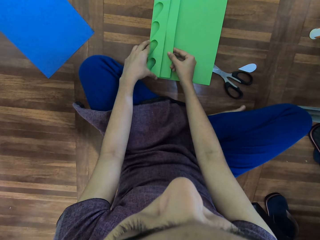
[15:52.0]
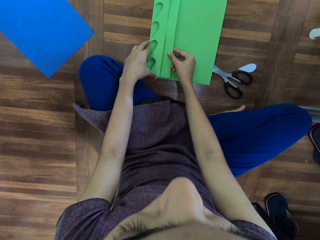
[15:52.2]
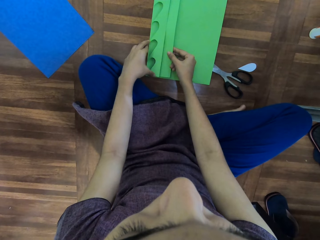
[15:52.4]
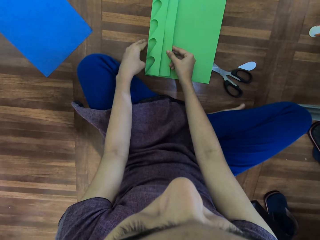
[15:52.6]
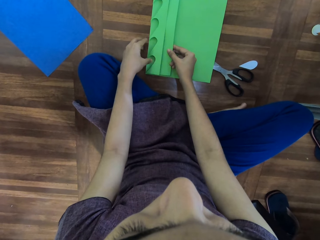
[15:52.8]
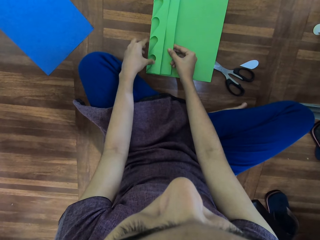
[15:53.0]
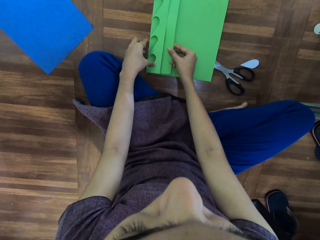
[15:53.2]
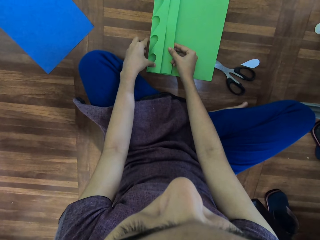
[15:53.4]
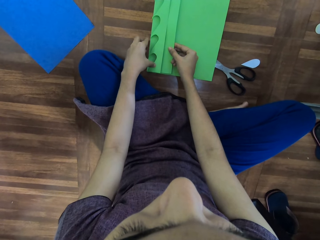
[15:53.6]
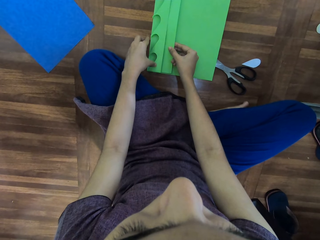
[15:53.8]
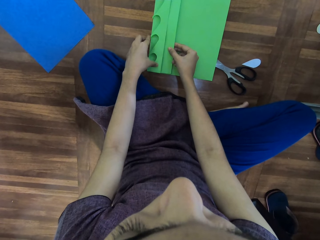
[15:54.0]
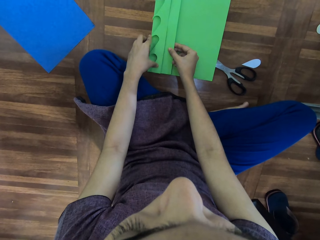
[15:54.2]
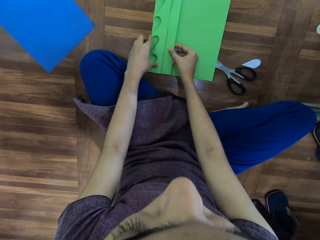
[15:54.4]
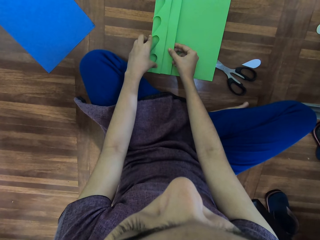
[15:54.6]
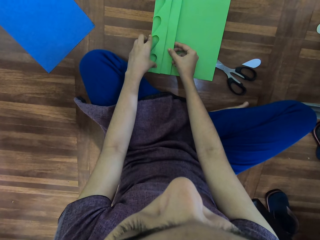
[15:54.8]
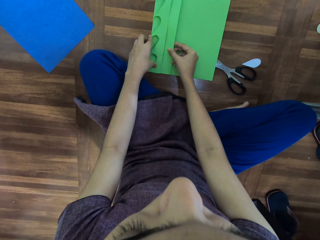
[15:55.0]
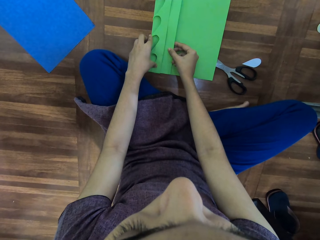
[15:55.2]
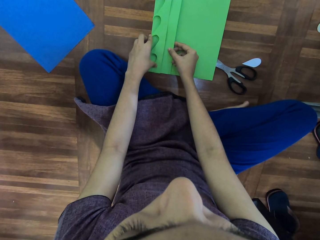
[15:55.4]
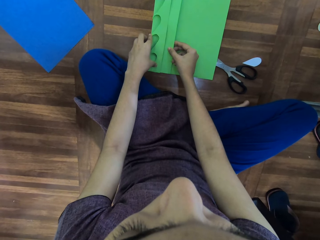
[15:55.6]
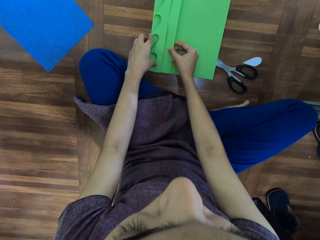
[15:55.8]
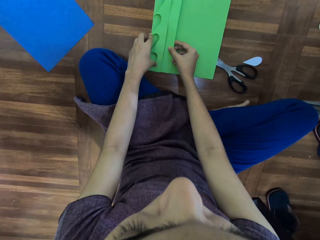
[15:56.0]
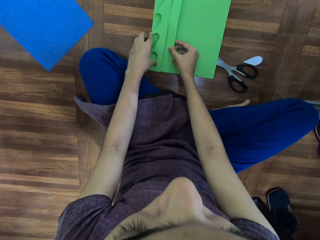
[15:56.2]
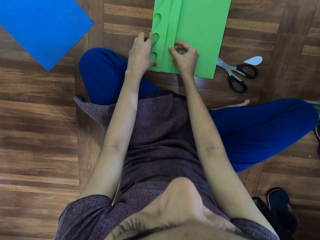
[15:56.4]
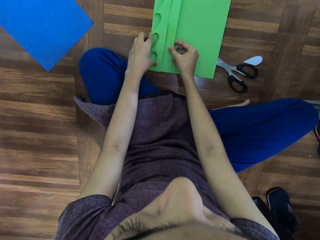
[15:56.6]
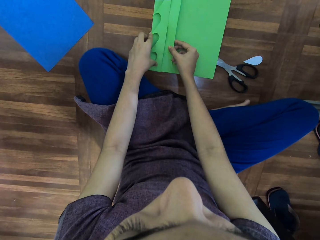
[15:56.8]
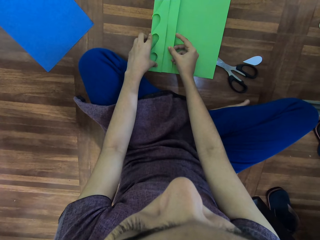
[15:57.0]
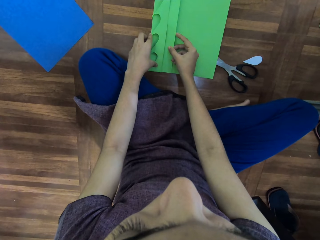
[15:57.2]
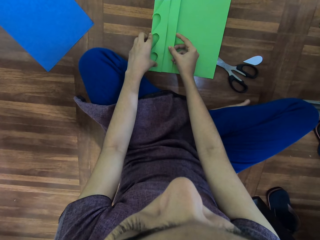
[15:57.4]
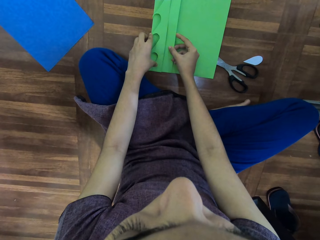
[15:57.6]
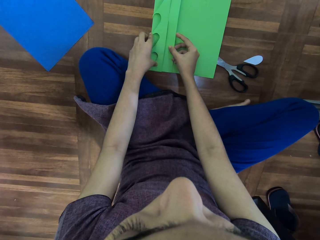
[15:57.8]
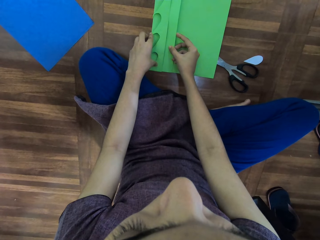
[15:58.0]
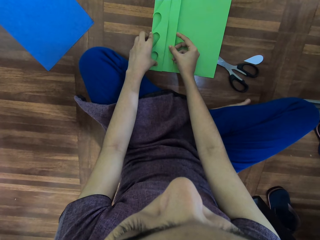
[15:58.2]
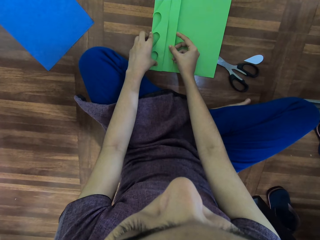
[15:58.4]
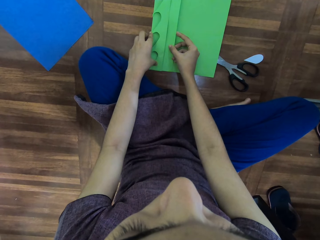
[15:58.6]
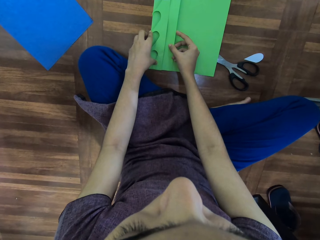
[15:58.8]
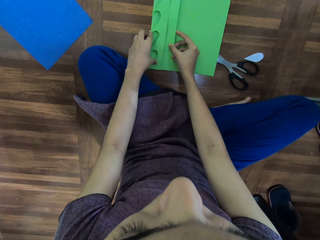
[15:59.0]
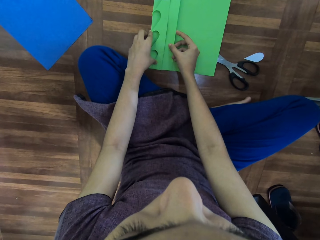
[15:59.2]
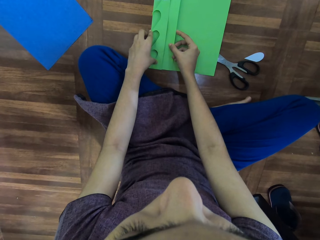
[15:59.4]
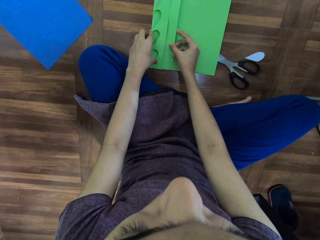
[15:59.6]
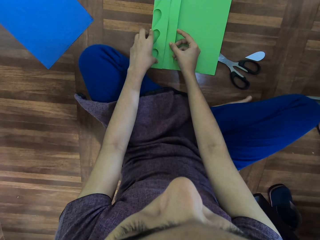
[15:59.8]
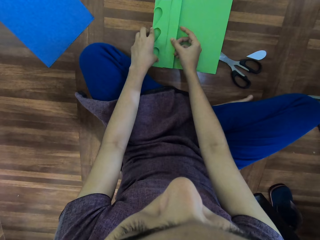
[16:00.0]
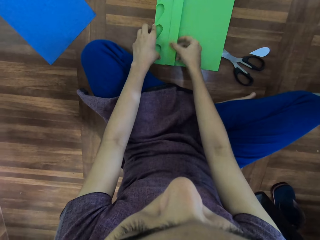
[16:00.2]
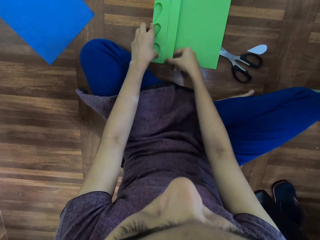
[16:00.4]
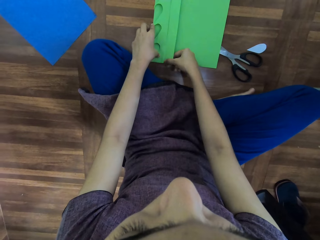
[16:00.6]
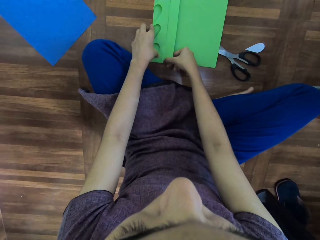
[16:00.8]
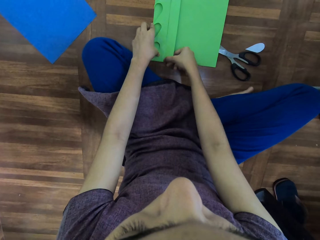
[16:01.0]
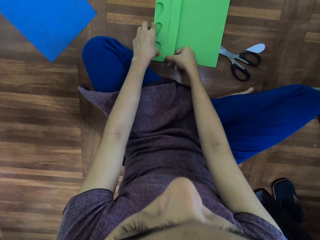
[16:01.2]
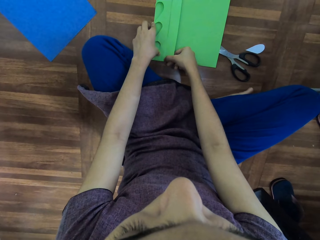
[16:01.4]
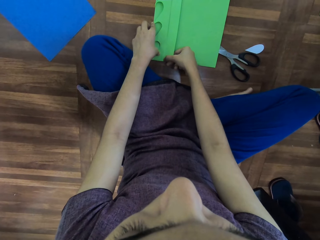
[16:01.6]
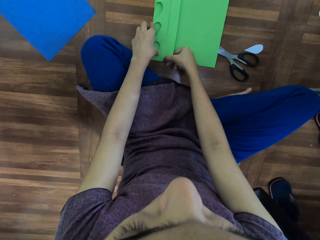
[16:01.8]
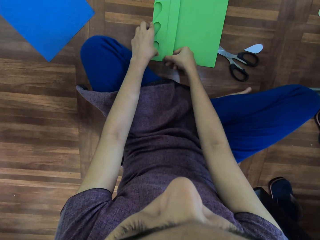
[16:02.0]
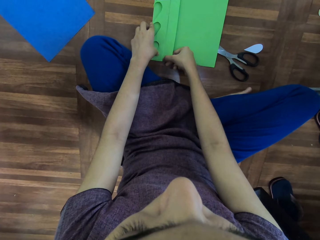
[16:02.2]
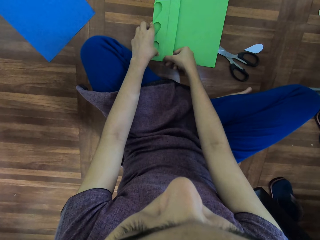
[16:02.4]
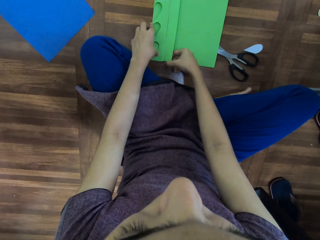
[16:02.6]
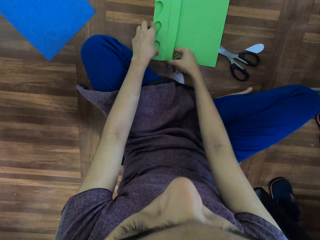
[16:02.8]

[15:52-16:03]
The camera wearer adjusts the papers on the floor.

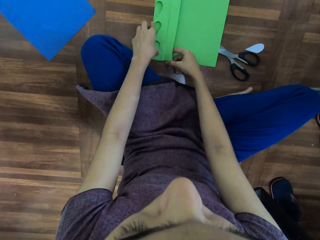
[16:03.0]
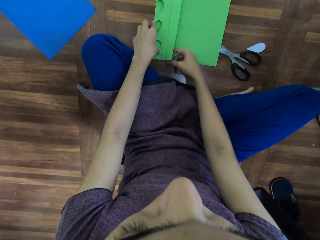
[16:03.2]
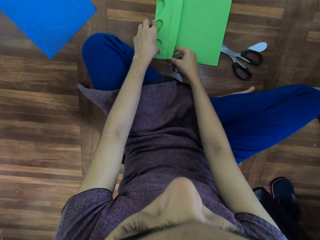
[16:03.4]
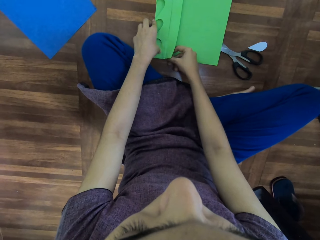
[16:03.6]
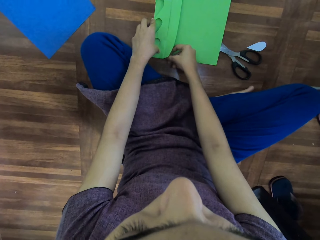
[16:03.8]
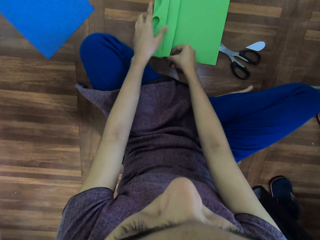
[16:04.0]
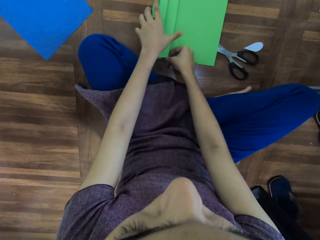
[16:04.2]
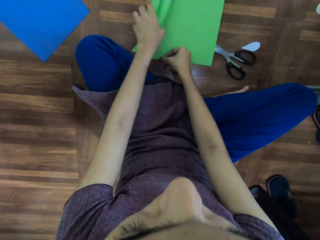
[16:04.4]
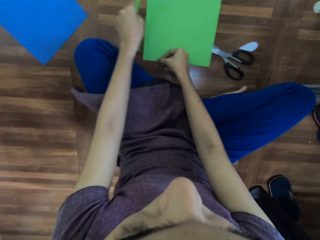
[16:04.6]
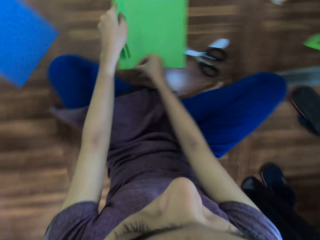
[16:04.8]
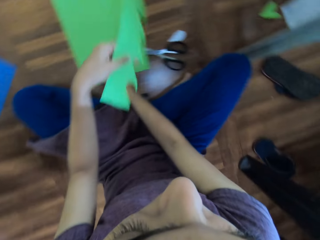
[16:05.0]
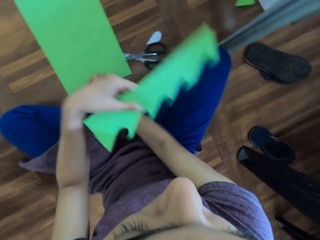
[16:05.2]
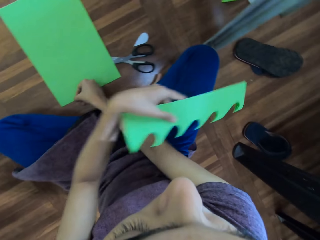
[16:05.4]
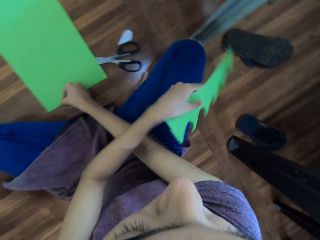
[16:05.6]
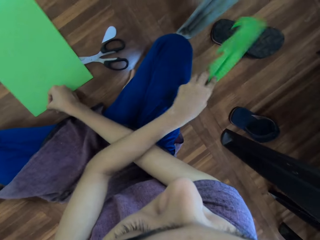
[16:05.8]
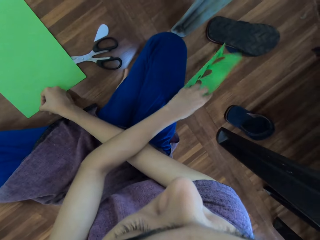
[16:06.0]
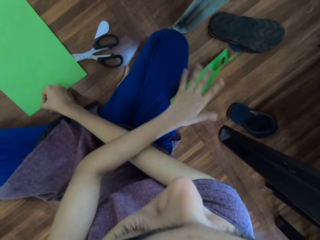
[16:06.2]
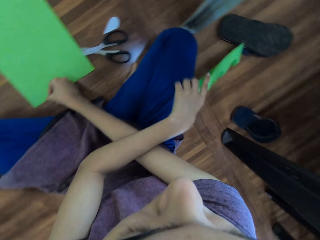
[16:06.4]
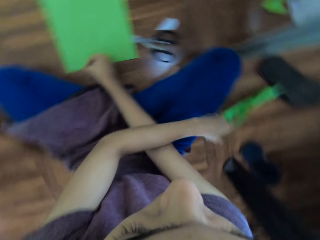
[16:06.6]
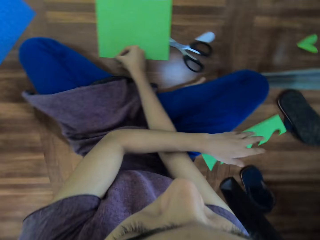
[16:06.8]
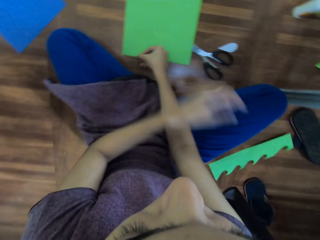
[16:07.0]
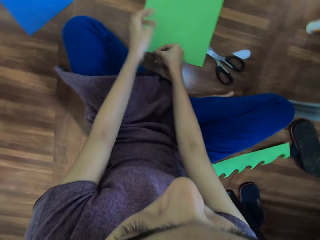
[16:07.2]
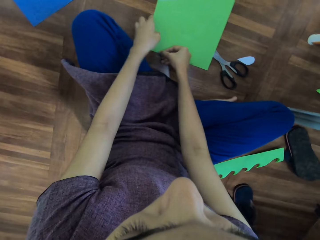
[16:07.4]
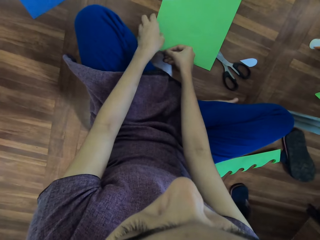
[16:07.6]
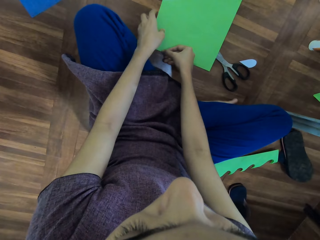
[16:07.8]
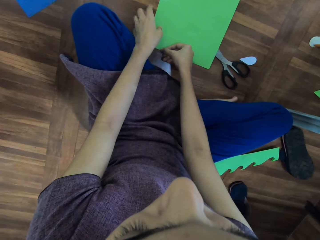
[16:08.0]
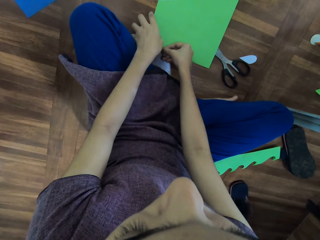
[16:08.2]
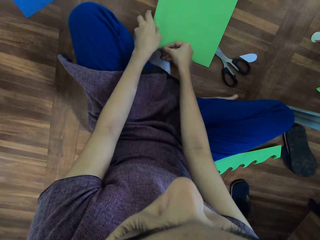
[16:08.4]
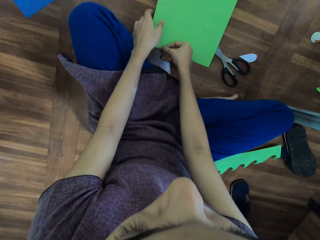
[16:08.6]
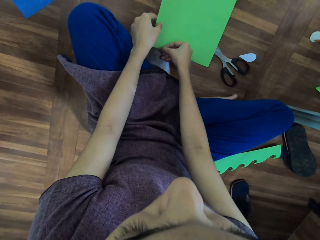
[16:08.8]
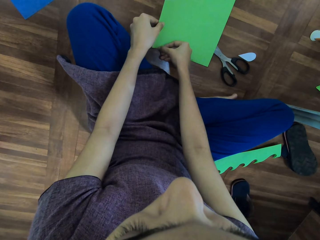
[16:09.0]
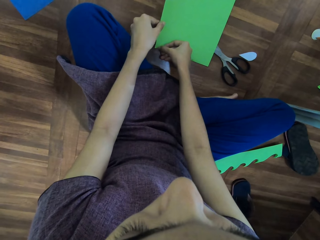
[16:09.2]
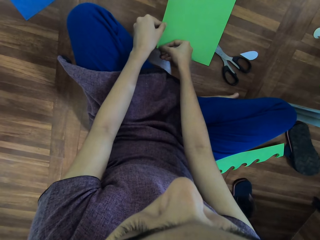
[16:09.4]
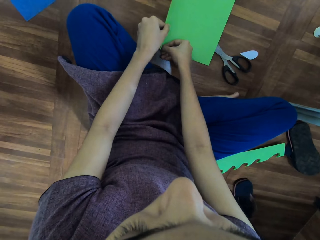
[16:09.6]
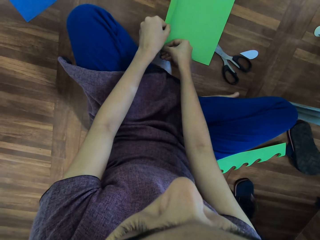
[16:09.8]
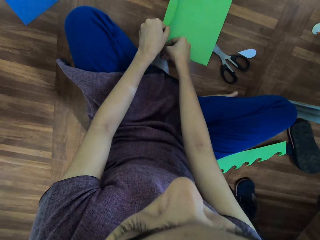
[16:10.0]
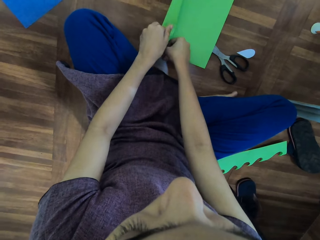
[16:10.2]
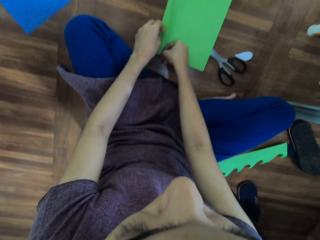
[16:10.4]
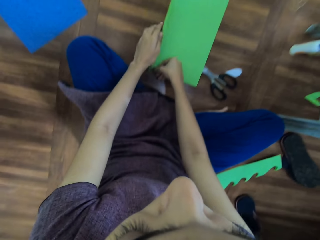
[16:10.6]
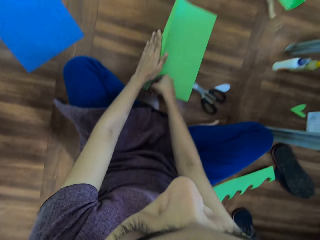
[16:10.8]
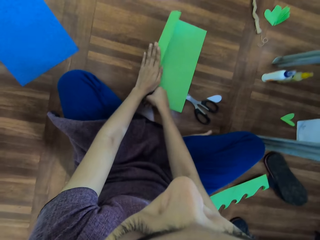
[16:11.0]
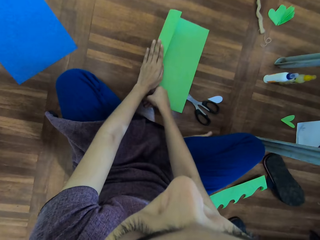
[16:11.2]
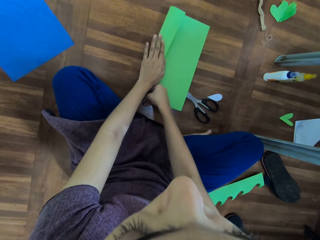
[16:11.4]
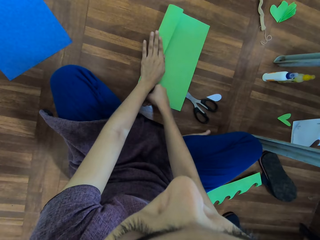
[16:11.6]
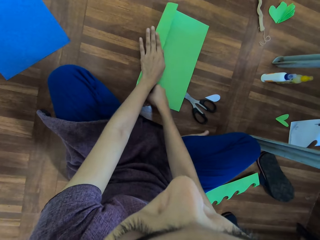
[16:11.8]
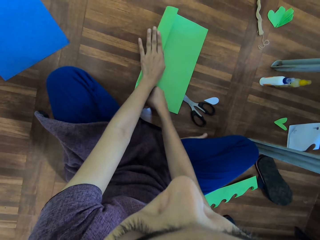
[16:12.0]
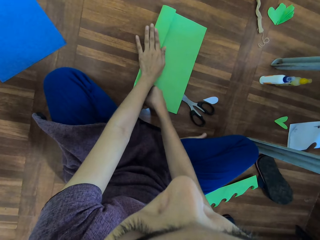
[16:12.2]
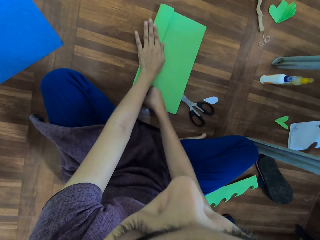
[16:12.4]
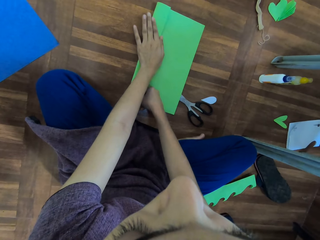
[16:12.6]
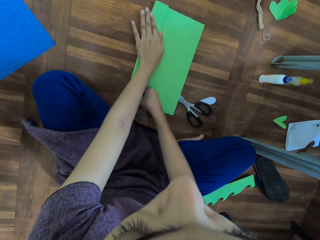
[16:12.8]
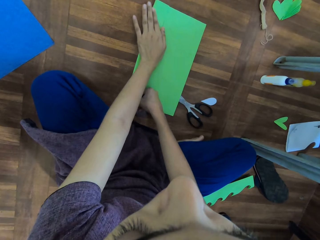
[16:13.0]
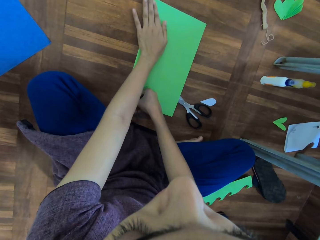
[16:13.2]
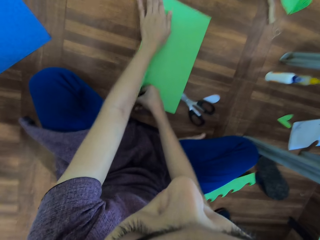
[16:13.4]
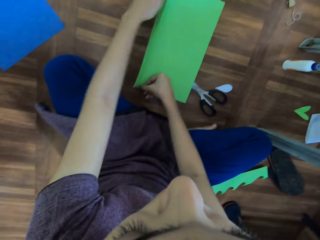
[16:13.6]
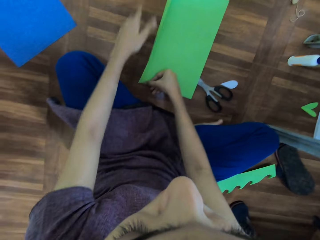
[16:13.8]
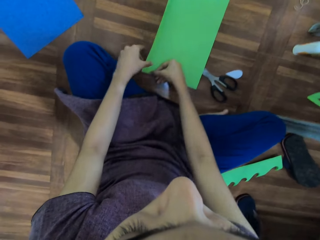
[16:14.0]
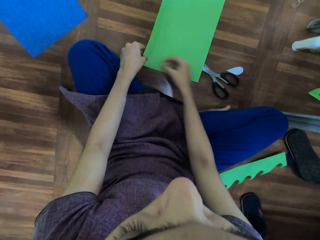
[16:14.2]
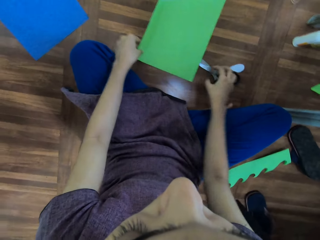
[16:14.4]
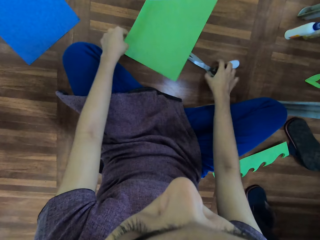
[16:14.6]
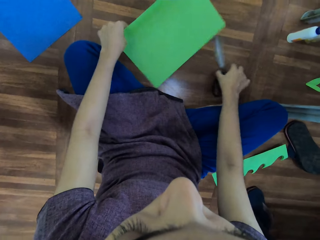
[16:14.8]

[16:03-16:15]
The camera wearer removes the cut manila paper on the manila paper. They put the cut manila paper aside on the floor. They fold the manila paper.
